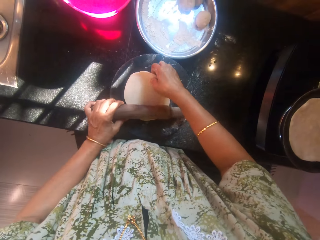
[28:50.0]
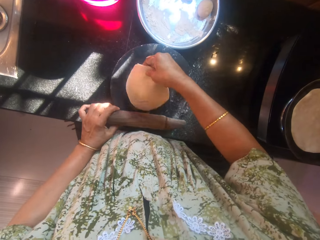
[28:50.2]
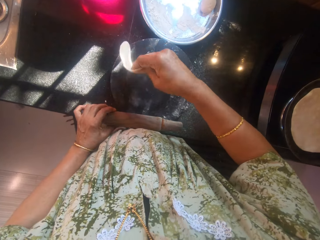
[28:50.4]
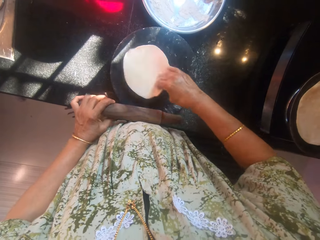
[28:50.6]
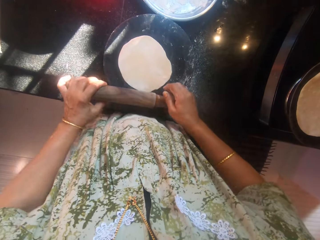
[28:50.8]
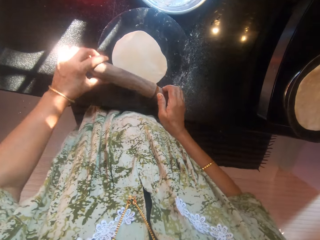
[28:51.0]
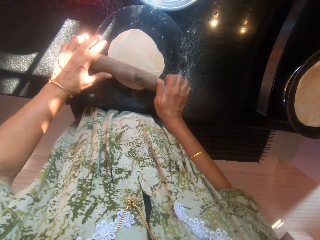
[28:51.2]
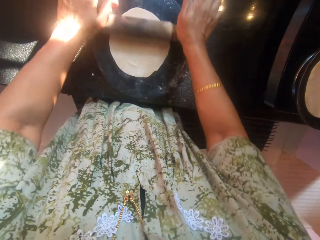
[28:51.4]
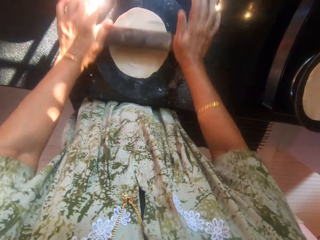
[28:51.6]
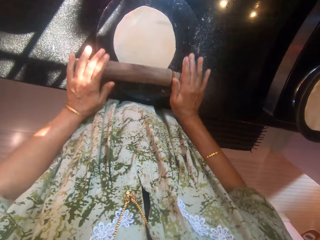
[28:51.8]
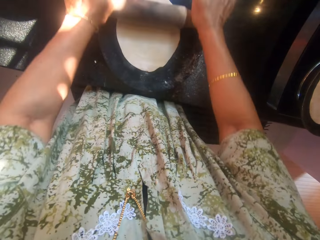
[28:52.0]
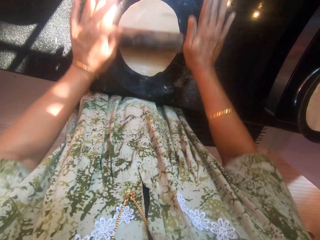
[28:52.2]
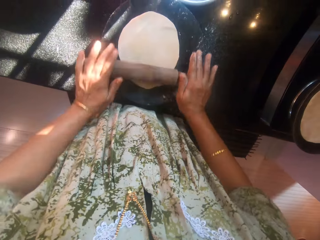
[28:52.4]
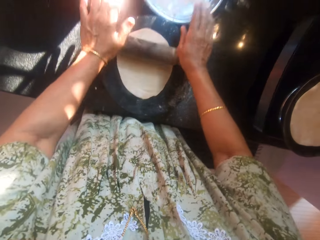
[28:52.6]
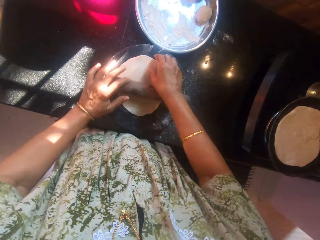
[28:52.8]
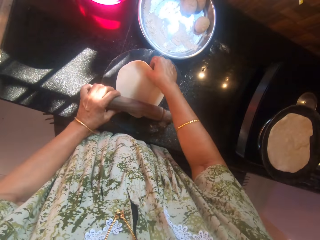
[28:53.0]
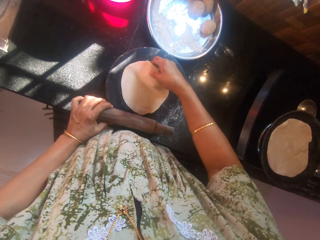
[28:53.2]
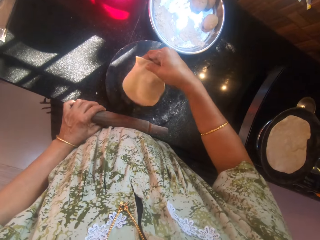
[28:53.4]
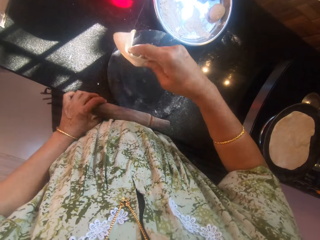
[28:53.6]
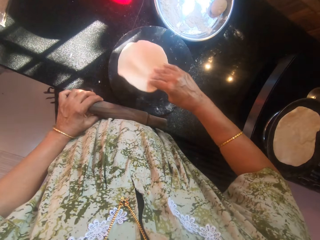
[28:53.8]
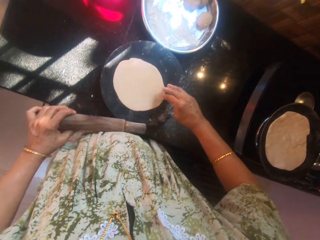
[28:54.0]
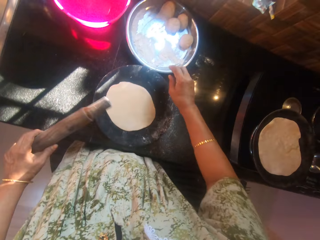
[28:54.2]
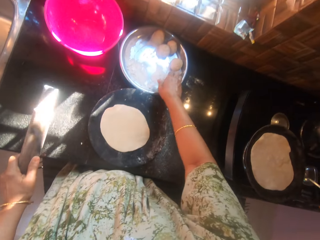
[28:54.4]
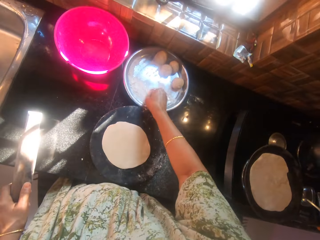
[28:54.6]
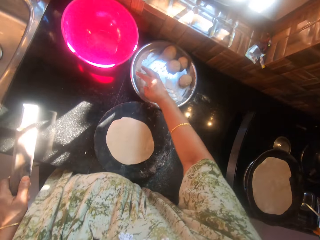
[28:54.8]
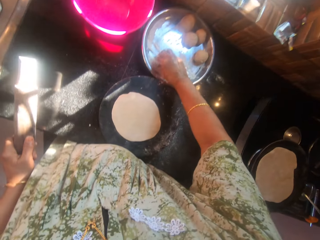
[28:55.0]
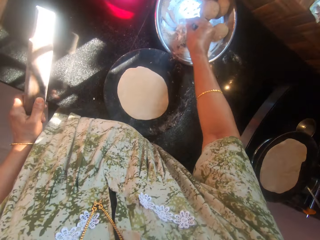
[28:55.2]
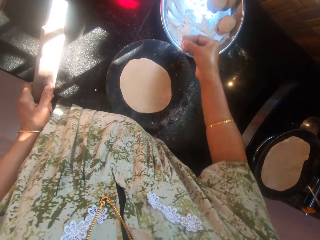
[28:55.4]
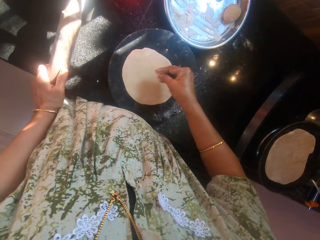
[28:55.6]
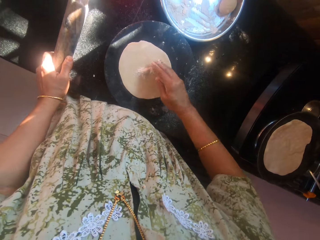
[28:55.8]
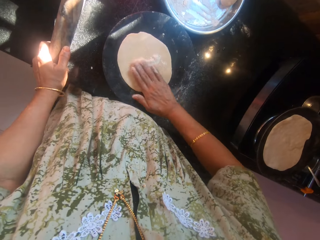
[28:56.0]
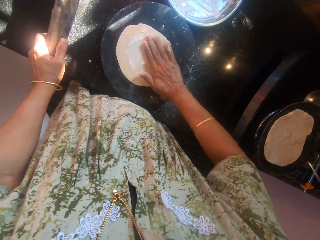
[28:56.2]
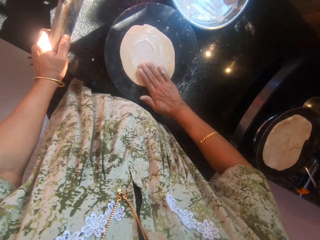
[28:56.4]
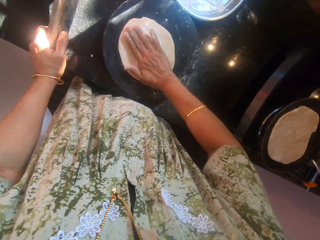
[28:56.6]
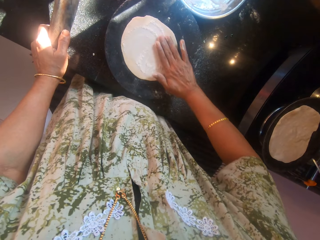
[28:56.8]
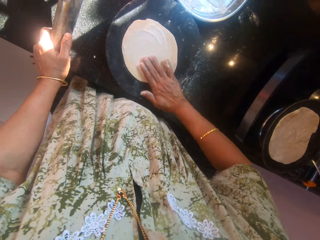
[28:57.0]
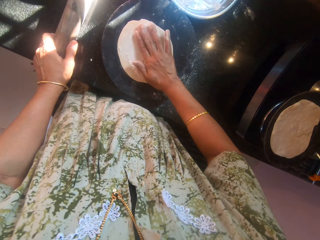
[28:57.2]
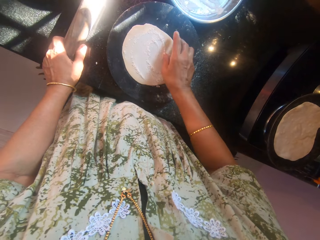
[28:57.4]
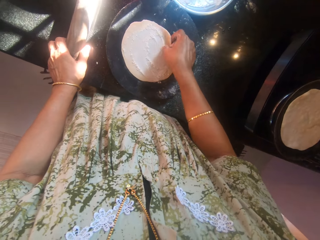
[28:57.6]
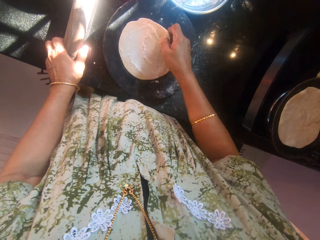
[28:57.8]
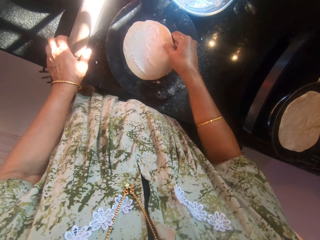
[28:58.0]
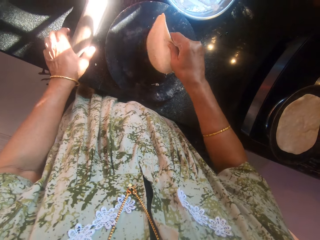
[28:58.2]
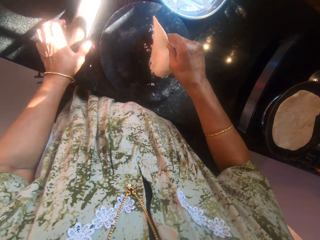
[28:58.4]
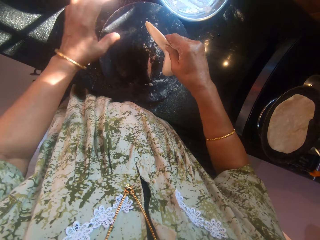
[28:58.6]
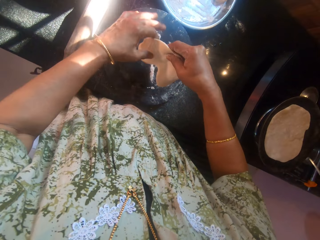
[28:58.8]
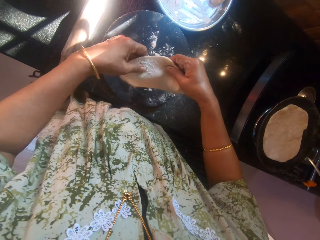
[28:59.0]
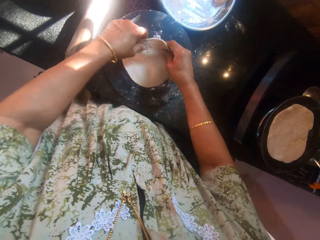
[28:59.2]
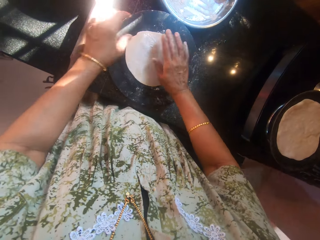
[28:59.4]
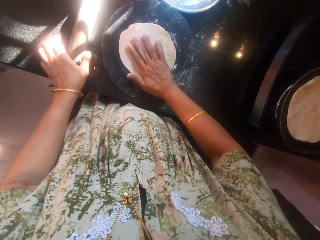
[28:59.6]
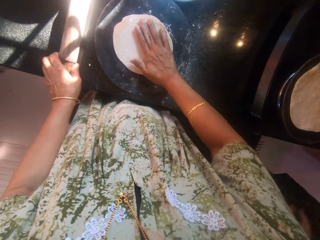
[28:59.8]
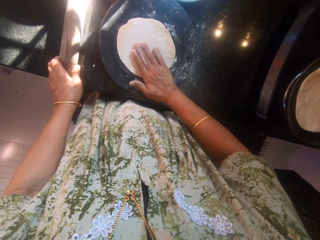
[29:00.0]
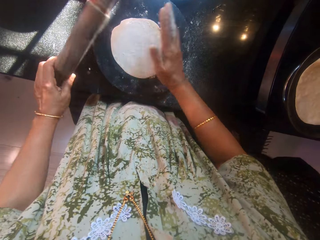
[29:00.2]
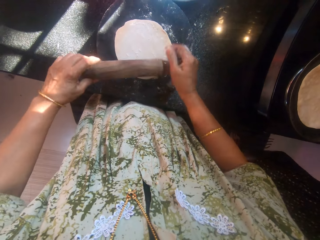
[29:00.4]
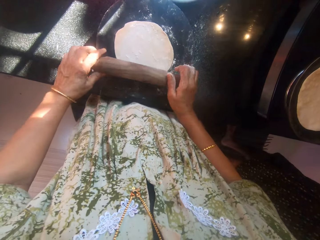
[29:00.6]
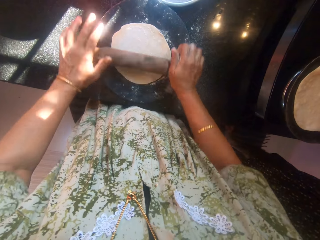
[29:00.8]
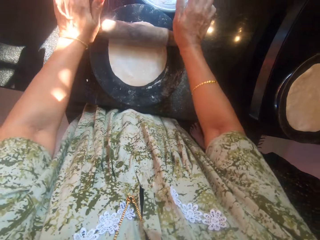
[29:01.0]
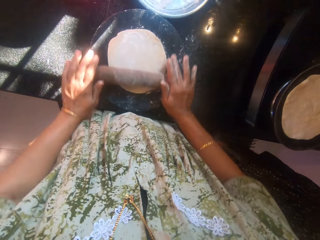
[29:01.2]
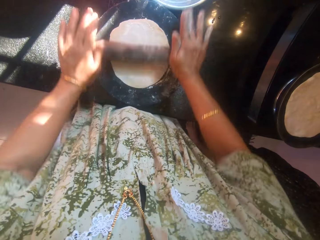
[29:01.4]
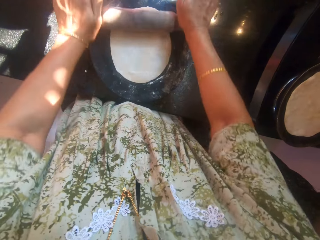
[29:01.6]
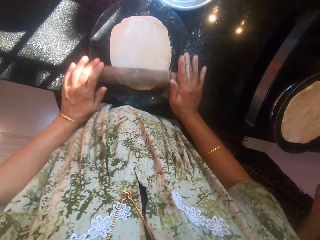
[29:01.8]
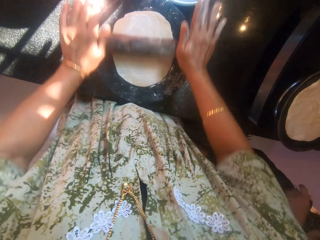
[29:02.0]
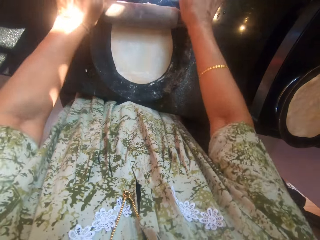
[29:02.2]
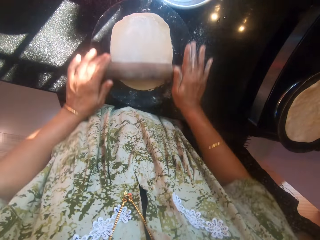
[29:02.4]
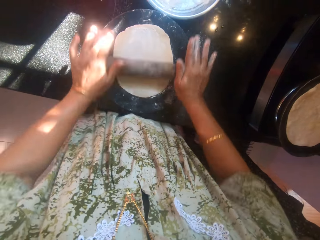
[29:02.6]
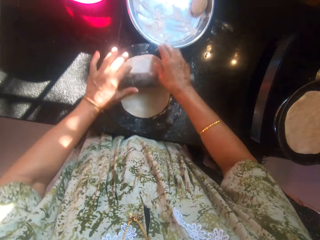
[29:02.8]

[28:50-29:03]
The camera wearer turns the other dough around. She flattens the other dough with the rolling pin on the roti wood or rolling board. She turns the other dough around. She packs some flour from the stainless bowl with her right hand. She adds flour to the dough. She rubs the flour on the other dough. She picks the other dough from the rolling board with her right hand and drops the rolling pin on the counter. She turns the dough. She drops the other dough on the rolling board, rubs the flour on the other dough, and picks the rolling pin from the counter with her left hand. She flattens the other dough with the rolling pin on the roti wood.

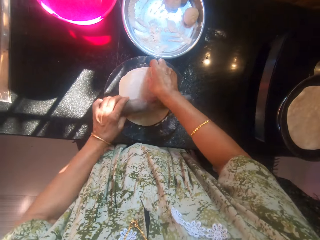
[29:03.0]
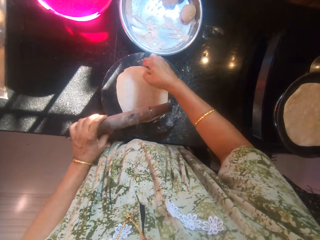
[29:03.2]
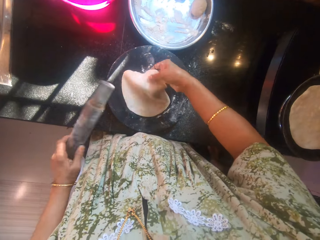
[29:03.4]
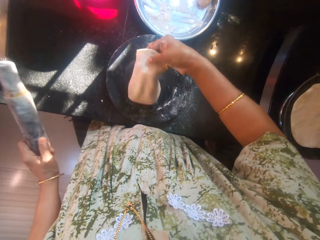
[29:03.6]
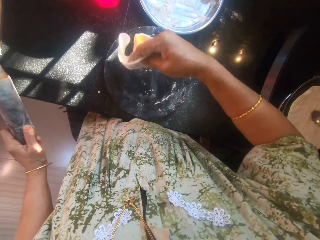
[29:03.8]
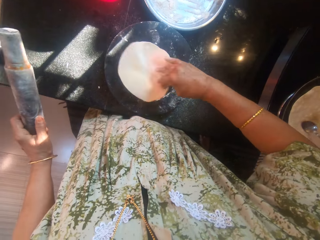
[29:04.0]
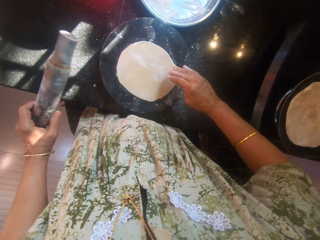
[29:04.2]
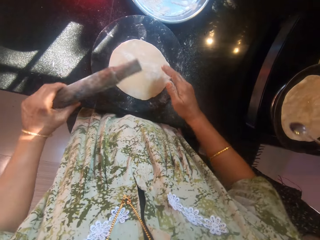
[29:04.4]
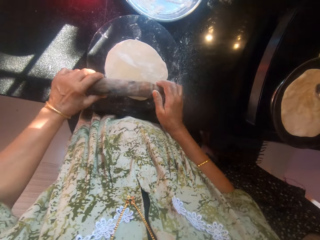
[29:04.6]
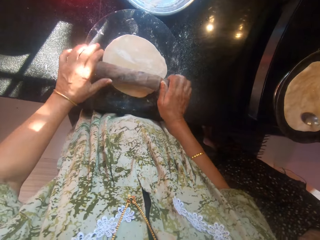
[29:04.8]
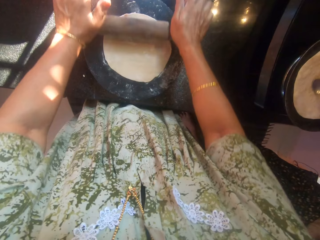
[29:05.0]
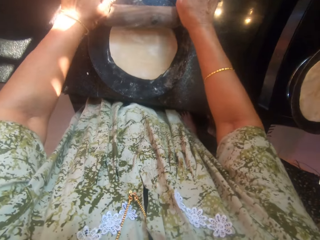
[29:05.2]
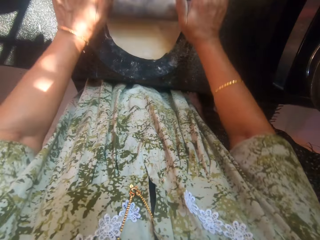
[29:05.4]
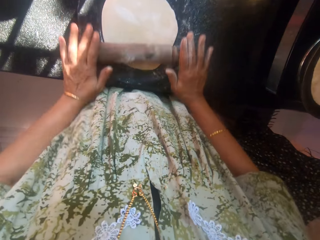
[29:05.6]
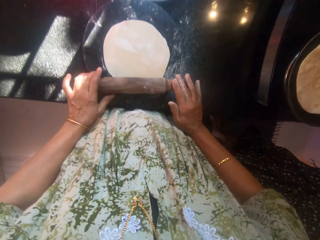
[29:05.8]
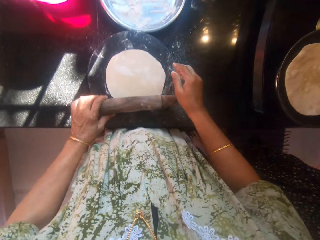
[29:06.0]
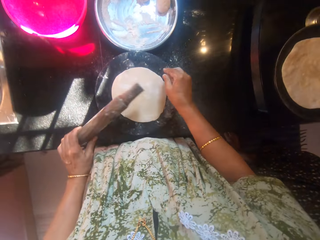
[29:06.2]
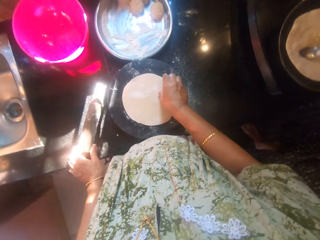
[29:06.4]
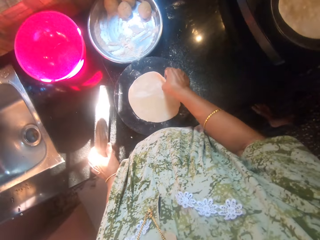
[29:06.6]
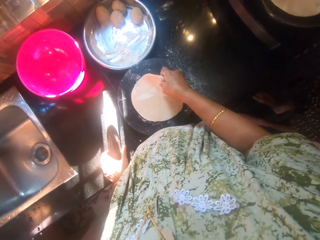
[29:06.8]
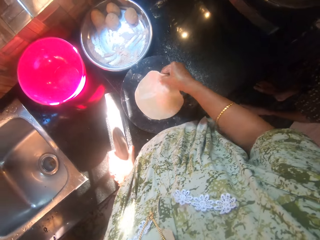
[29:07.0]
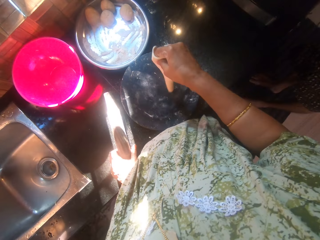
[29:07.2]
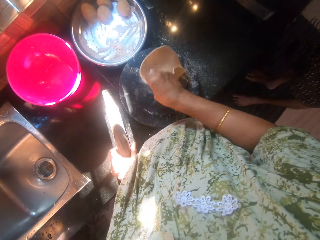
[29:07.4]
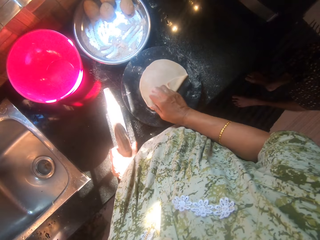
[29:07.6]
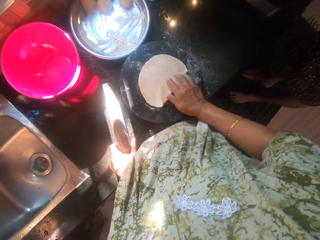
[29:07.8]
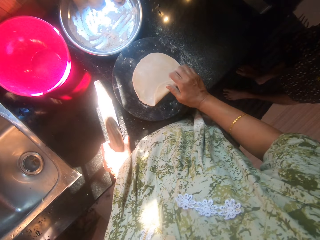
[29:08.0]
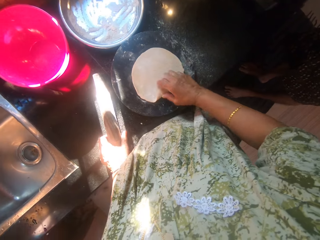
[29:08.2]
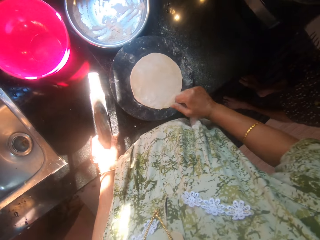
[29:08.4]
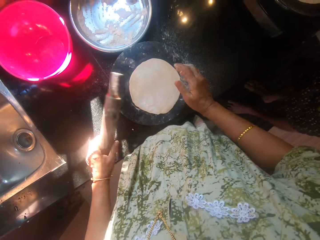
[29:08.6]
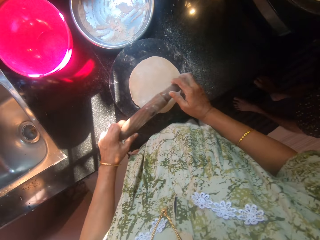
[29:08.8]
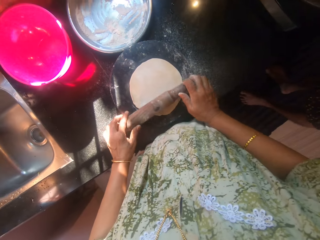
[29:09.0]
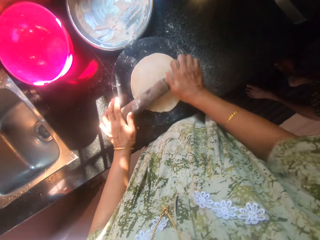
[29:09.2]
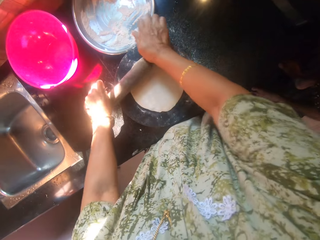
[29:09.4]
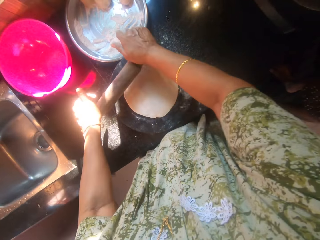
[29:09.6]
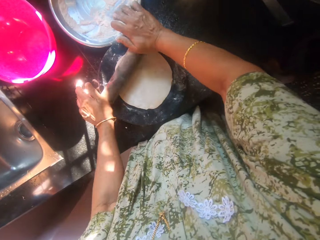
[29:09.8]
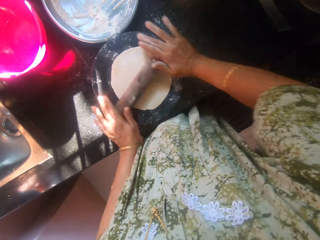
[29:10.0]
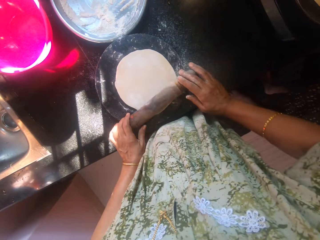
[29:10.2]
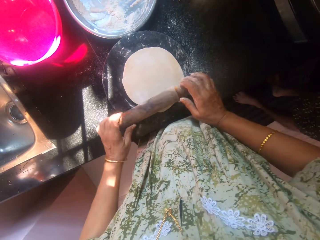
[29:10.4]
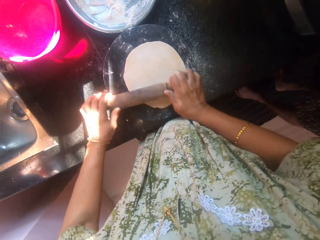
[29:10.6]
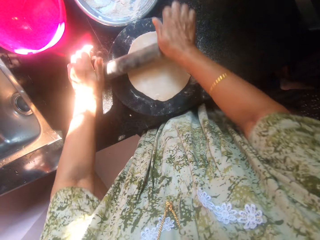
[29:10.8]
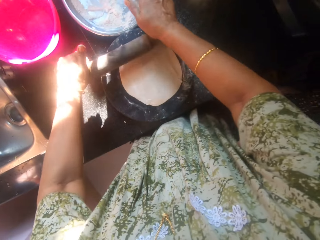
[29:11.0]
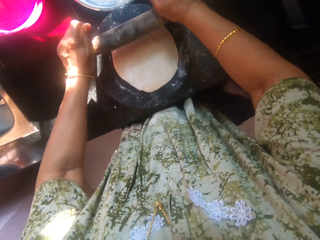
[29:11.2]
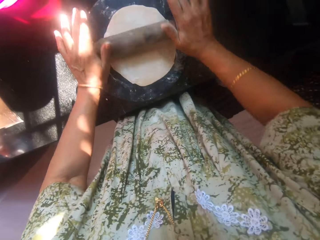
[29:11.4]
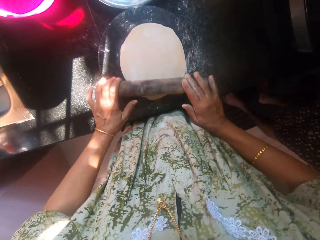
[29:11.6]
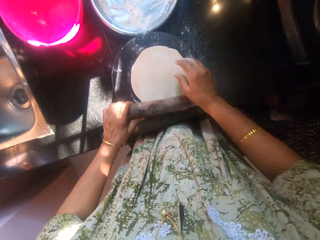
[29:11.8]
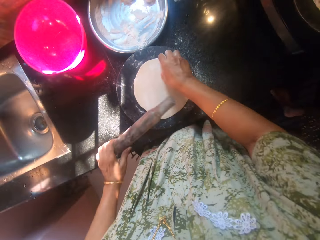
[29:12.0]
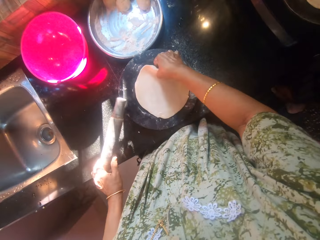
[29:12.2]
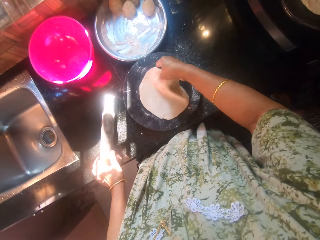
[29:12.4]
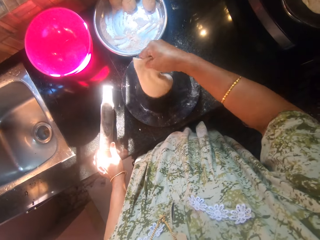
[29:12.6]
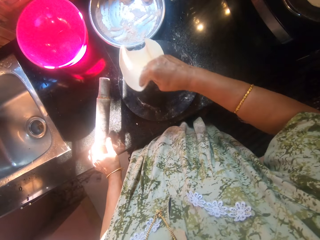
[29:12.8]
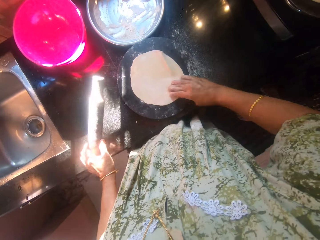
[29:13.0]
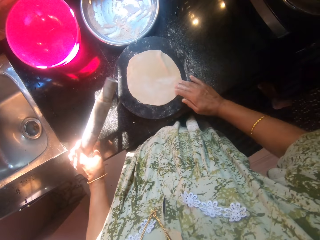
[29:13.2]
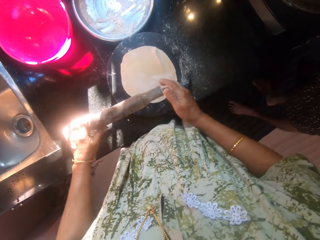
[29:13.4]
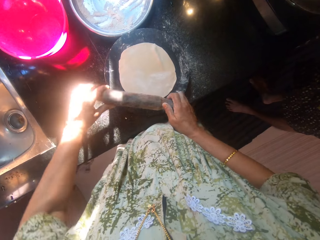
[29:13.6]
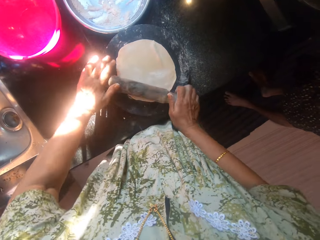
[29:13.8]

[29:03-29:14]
The camera wearer turns the other dough around. A man applies oil to the other dough on the frying pan. The camera wearer flattens the other dough with the rolling pin on the roti wood. She turns the other dough around. She flattens the other dough with the rolling pin on the roti wood. She turns the other dough around.
